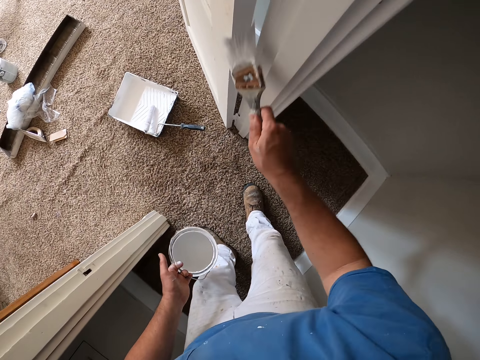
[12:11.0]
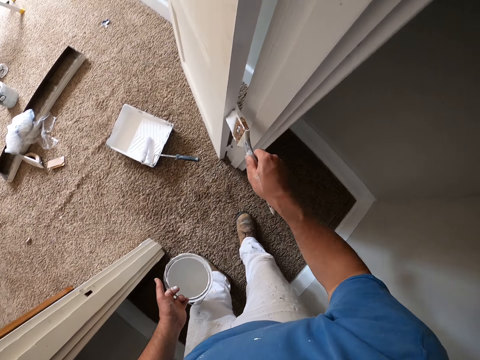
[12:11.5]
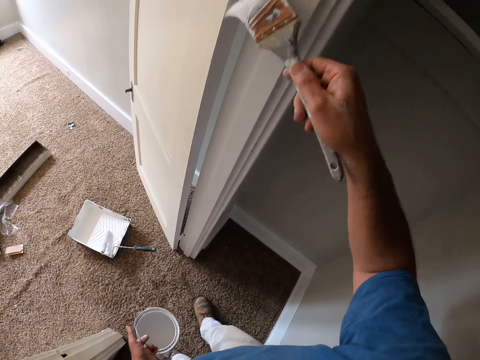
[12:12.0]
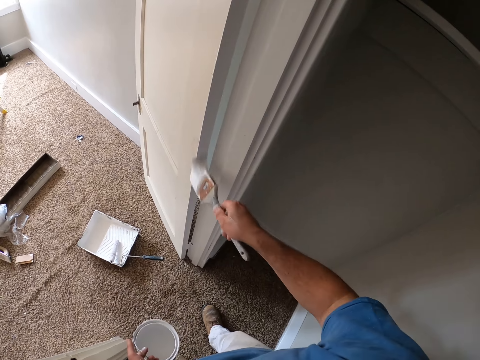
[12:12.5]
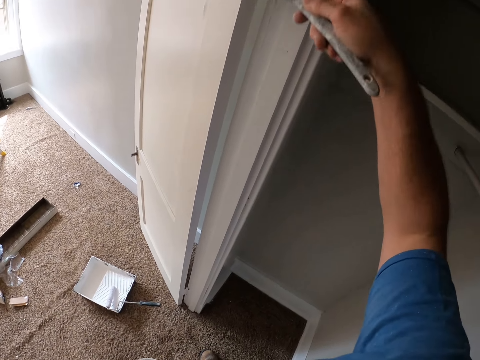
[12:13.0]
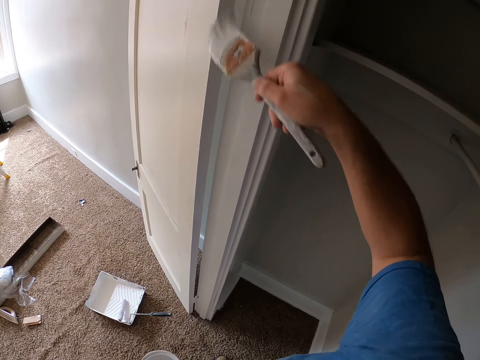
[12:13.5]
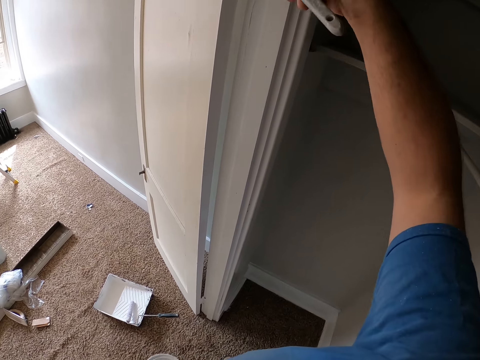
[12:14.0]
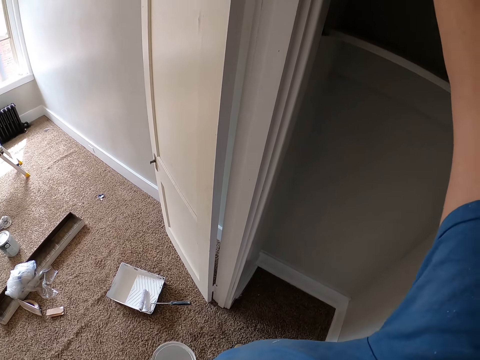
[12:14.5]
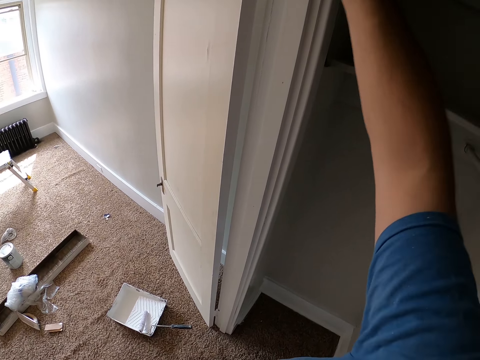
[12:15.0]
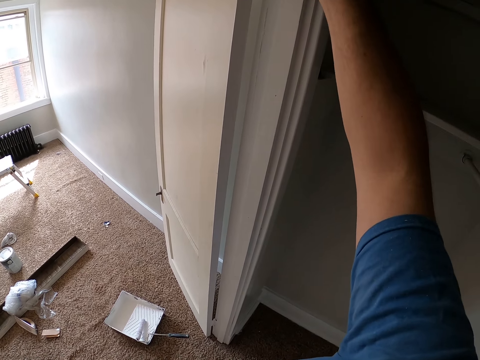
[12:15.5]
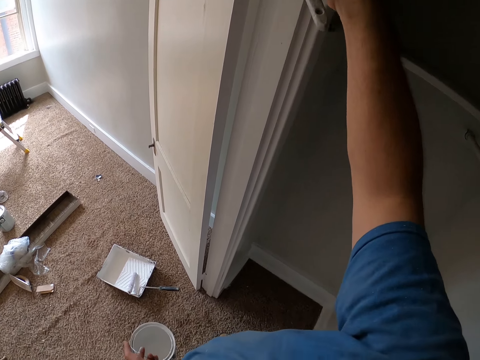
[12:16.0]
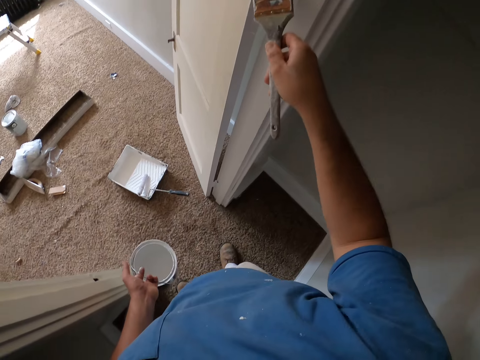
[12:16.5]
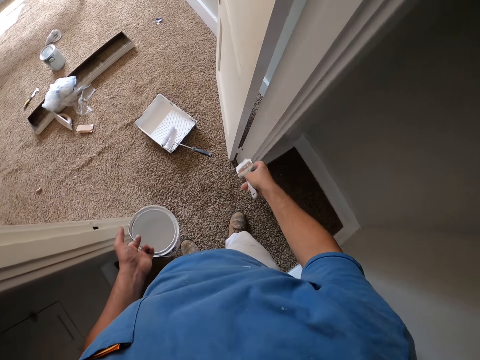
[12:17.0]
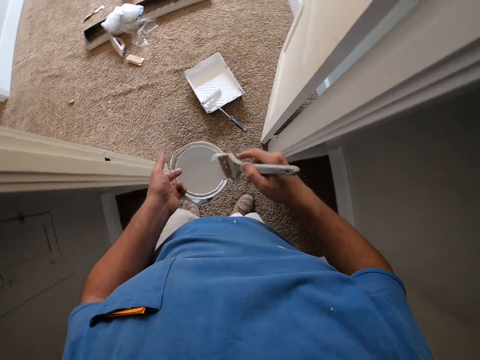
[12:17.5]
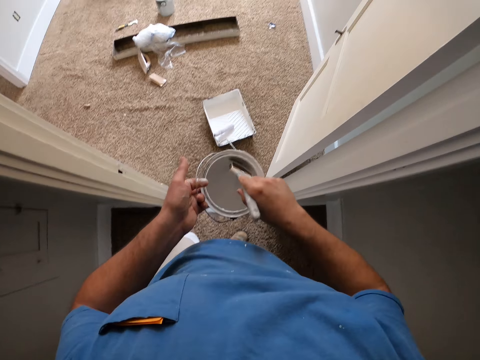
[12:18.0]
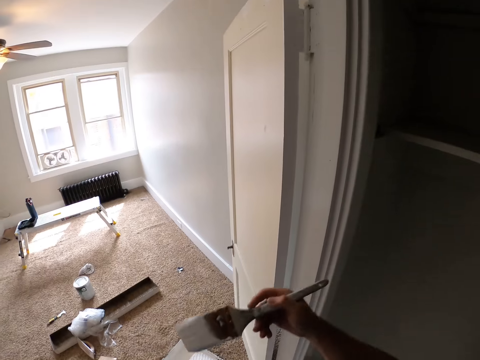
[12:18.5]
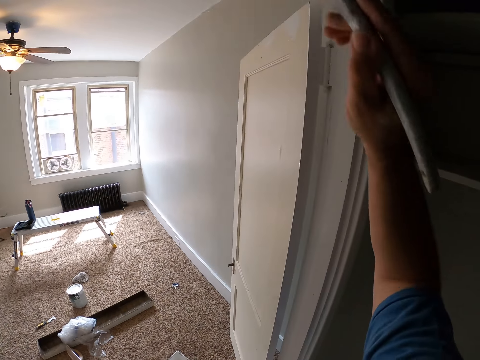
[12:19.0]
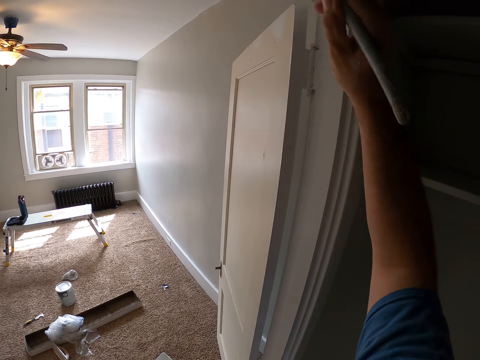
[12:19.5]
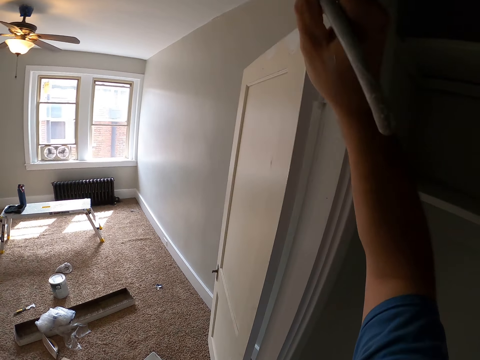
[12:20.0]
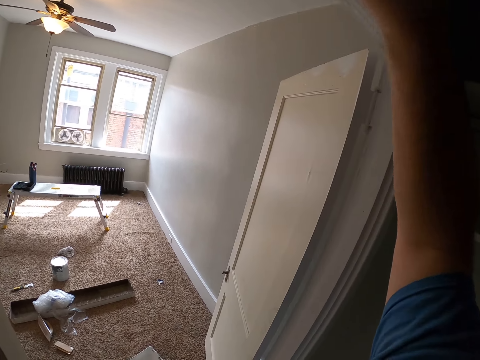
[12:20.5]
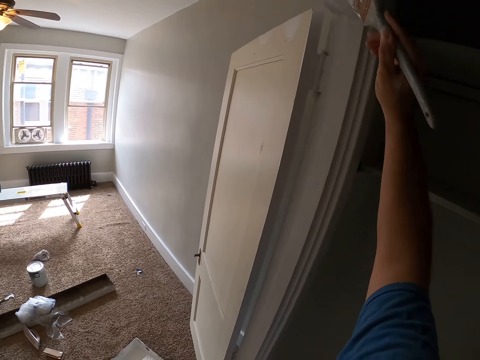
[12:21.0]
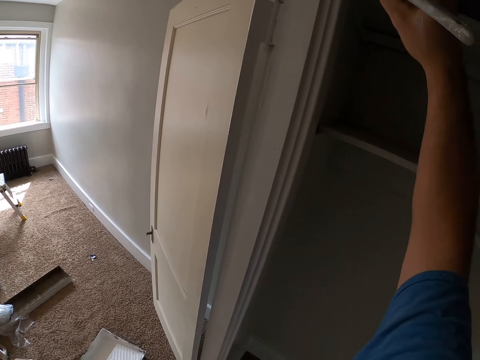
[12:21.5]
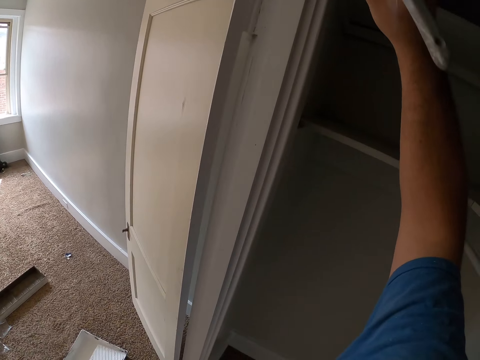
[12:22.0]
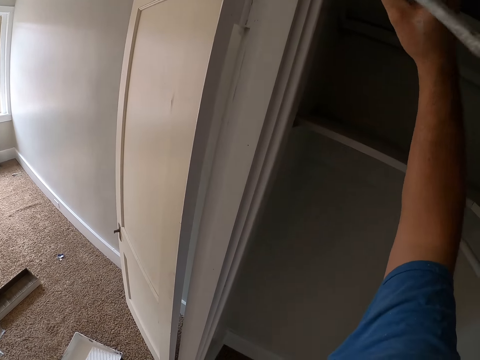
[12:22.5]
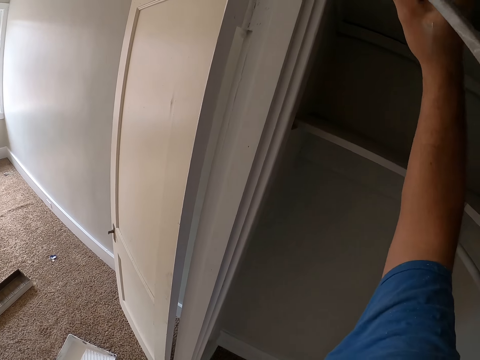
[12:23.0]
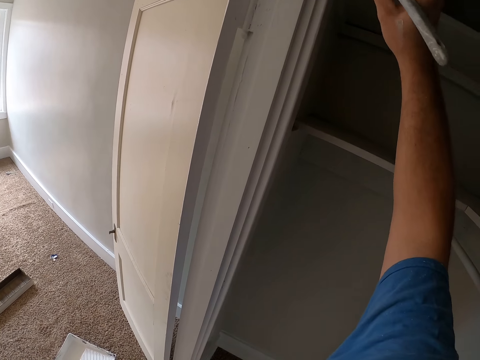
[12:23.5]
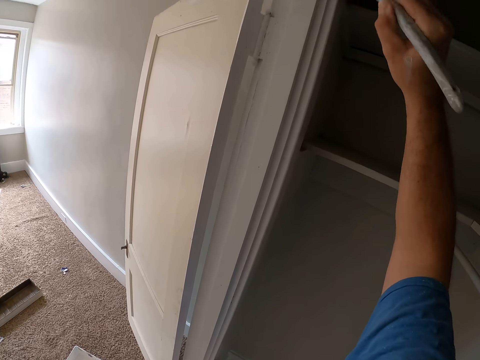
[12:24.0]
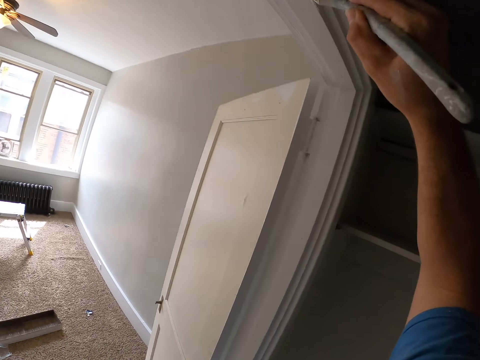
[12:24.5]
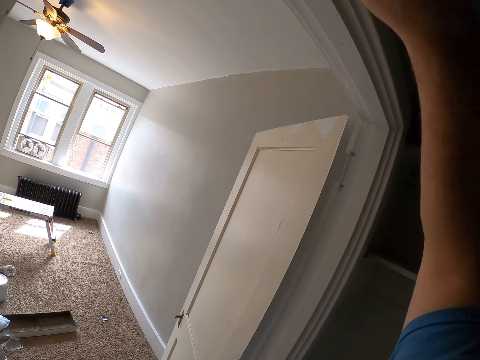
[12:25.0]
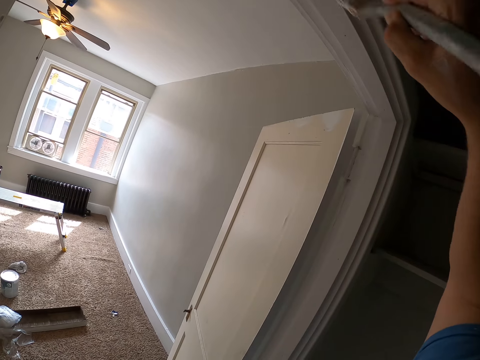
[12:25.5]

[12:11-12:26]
The camera wearer dips the paint brush inside the paint. He paints the corridor or door frame with the paint brush on his right hand.

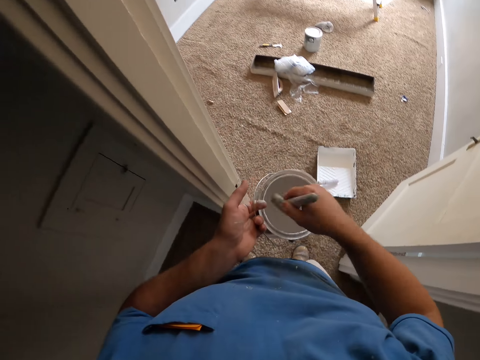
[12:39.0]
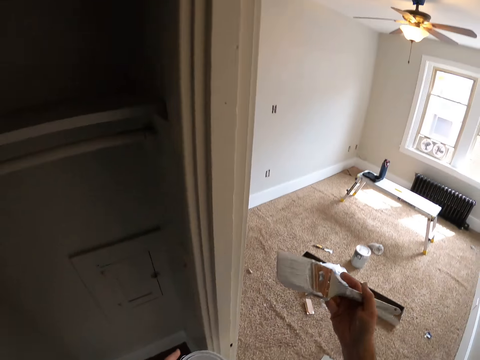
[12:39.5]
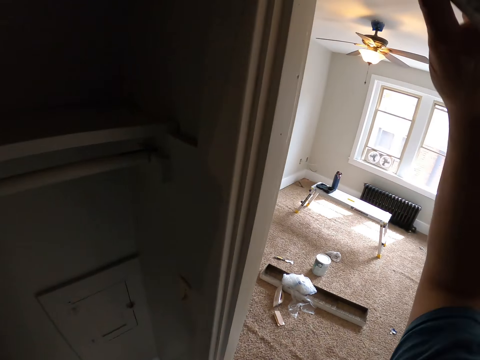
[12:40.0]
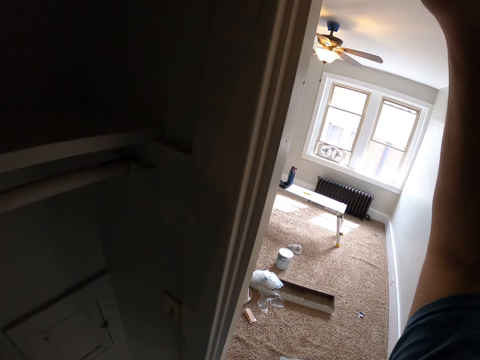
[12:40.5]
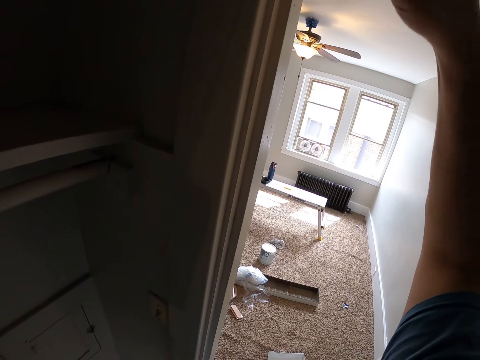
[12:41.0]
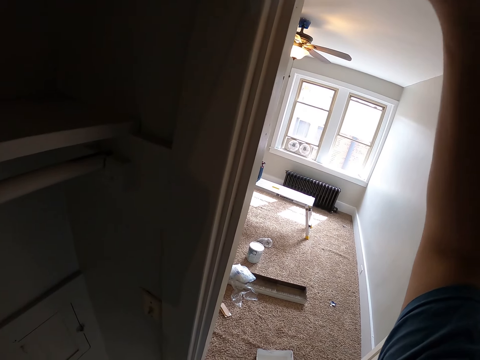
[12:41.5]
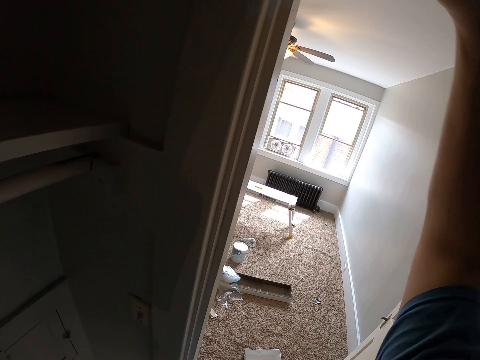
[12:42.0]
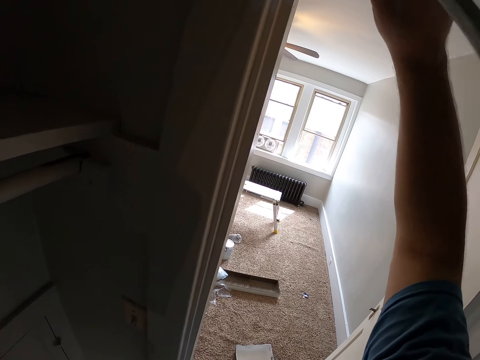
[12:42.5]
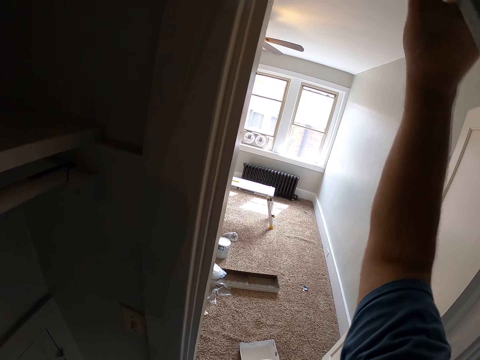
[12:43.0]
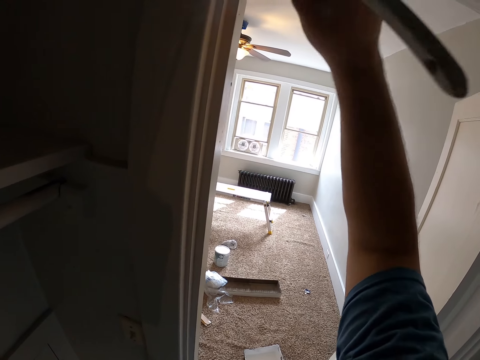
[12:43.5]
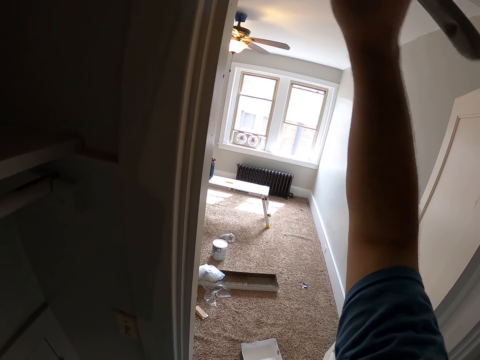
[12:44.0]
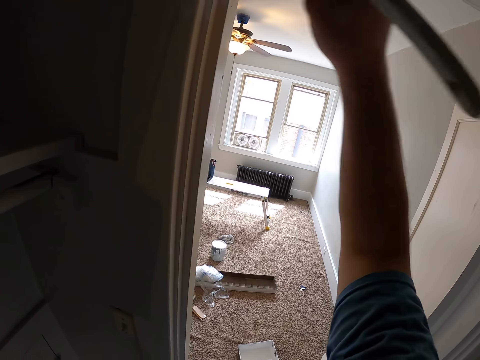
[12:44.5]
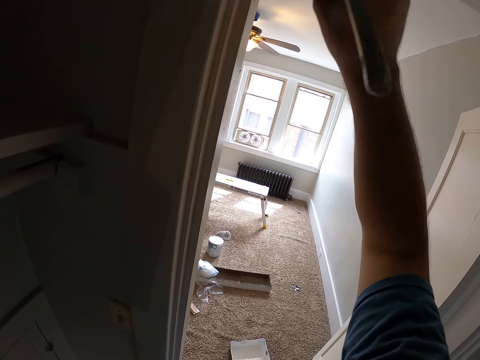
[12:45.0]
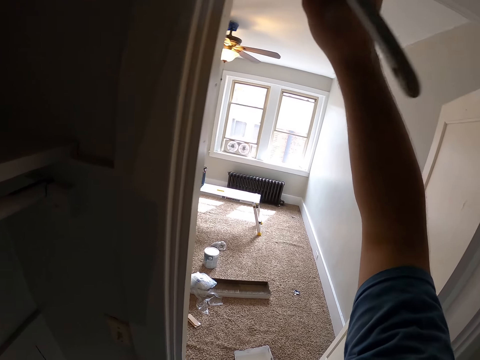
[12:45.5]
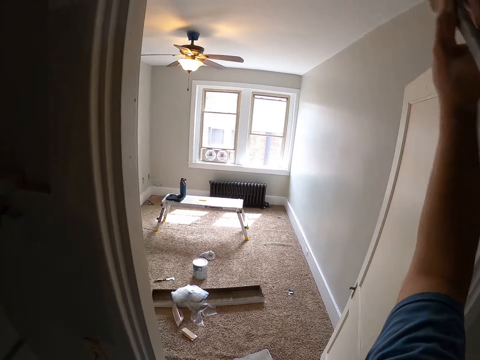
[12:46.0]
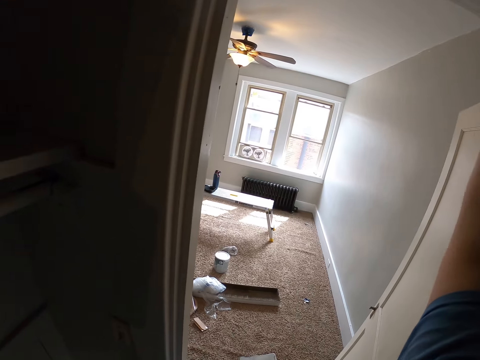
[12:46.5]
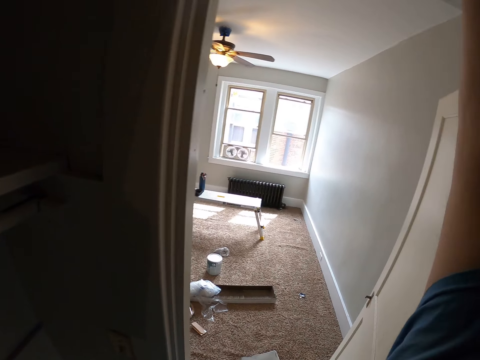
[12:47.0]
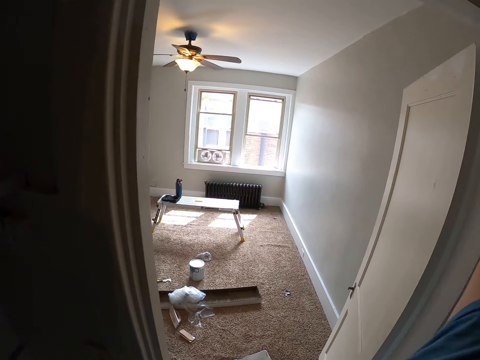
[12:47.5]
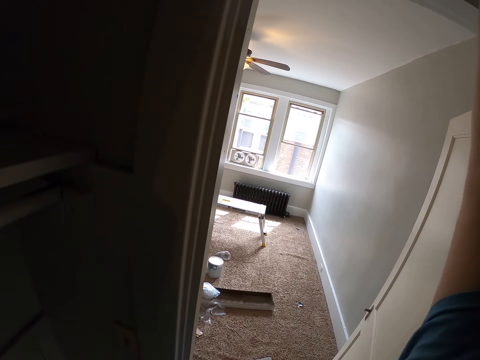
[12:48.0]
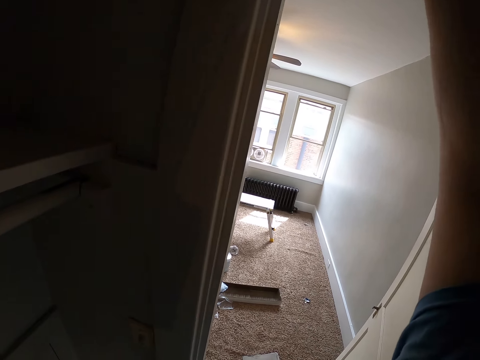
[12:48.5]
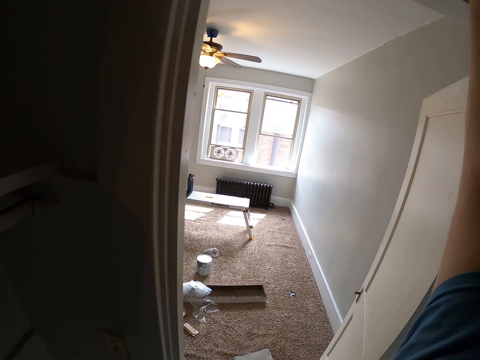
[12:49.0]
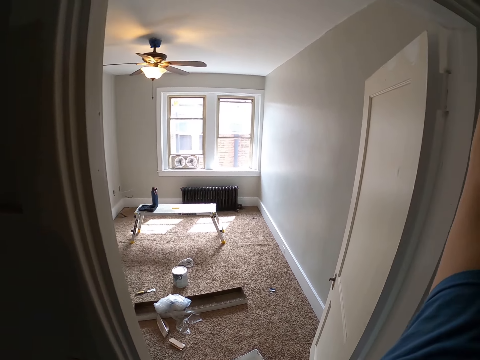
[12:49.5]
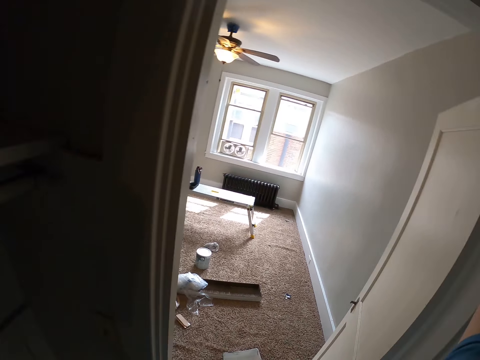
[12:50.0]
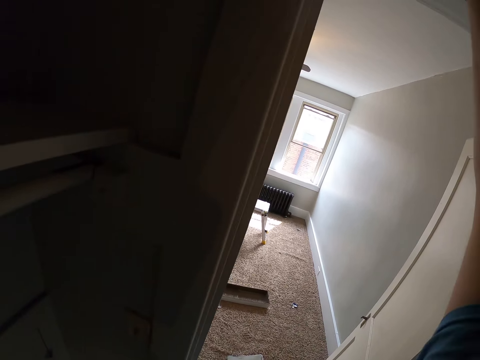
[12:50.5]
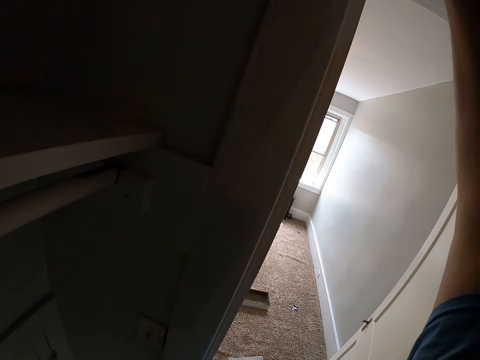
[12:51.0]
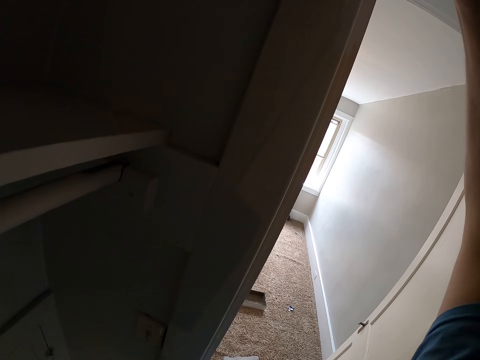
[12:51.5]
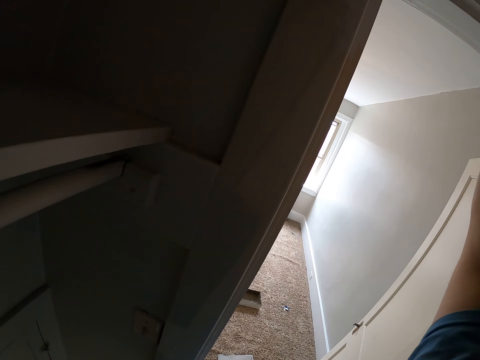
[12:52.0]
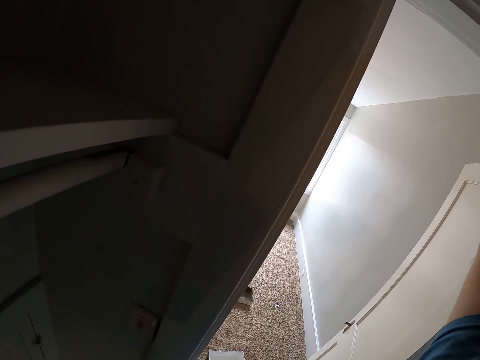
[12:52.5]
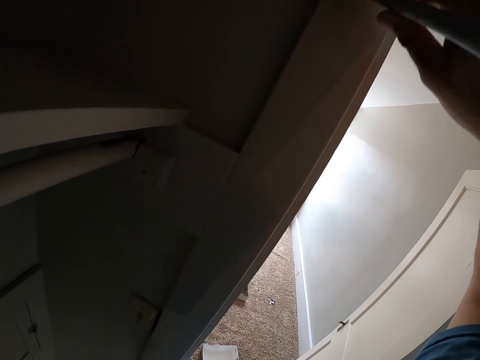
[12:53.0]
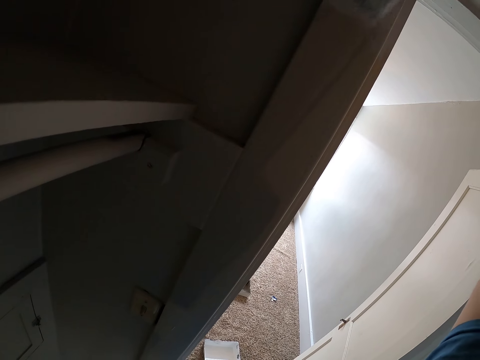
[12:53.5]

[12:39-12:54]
The camera wearer dips the paint brush inside the paint. He paints the corridor or door frame with the paint brush on his right hand.
